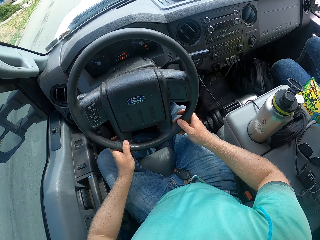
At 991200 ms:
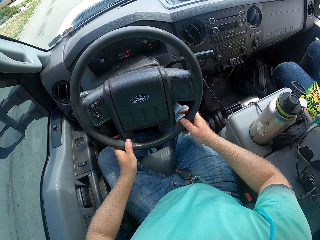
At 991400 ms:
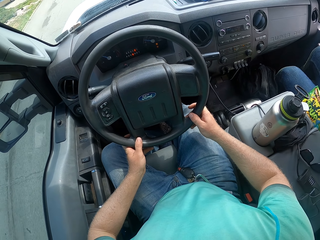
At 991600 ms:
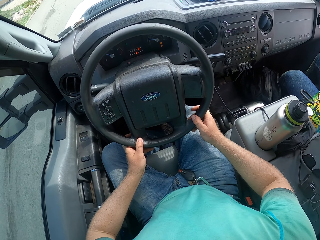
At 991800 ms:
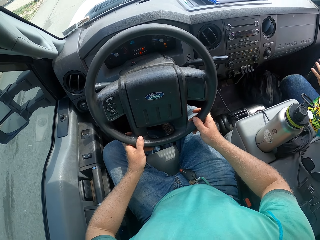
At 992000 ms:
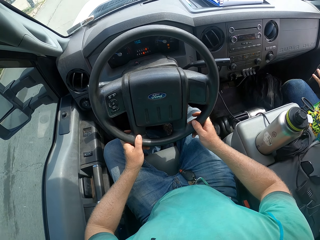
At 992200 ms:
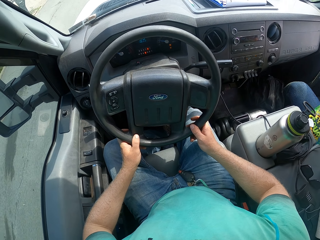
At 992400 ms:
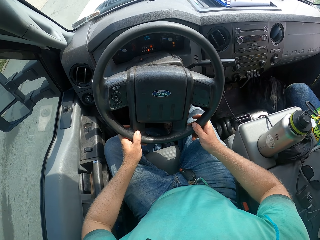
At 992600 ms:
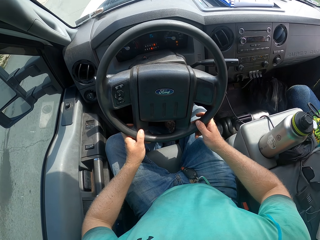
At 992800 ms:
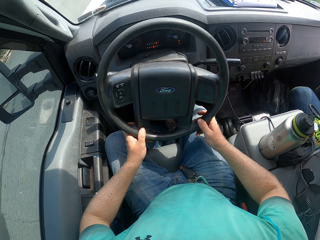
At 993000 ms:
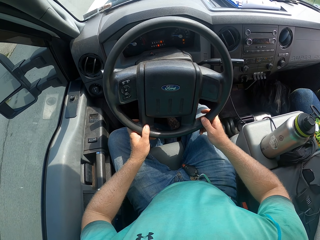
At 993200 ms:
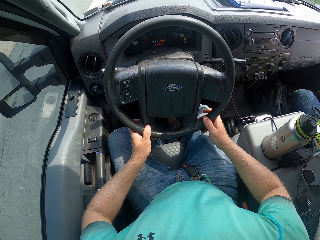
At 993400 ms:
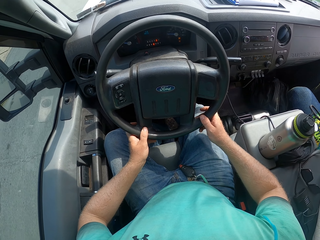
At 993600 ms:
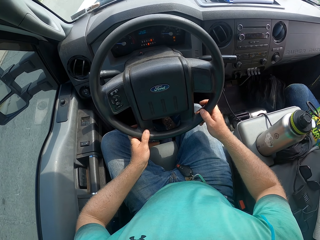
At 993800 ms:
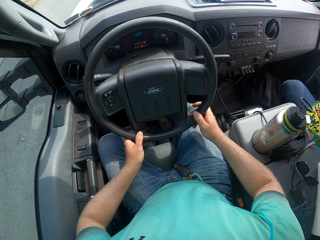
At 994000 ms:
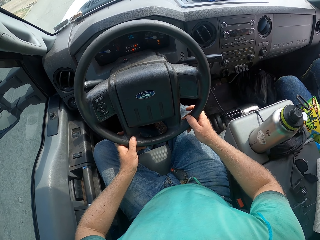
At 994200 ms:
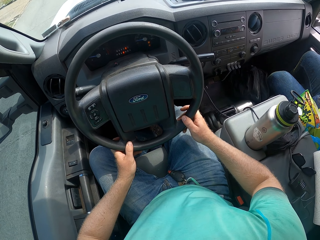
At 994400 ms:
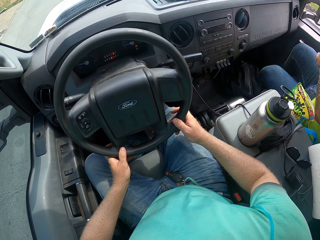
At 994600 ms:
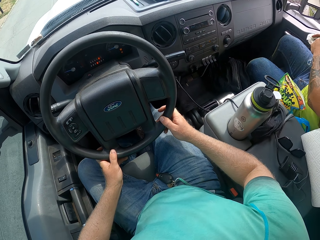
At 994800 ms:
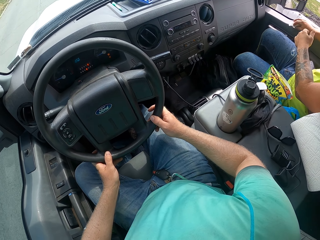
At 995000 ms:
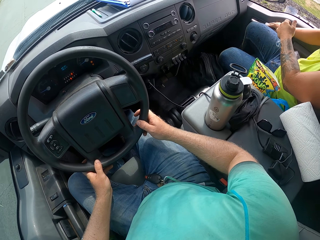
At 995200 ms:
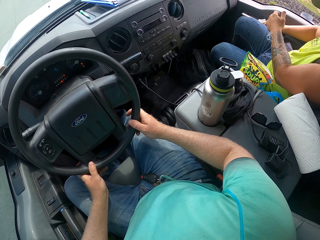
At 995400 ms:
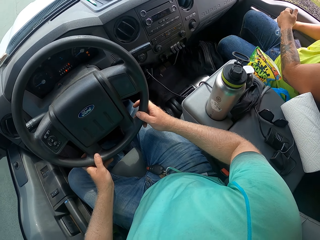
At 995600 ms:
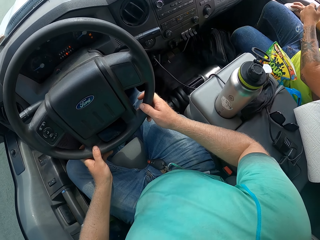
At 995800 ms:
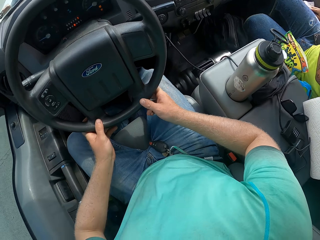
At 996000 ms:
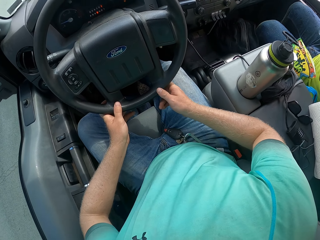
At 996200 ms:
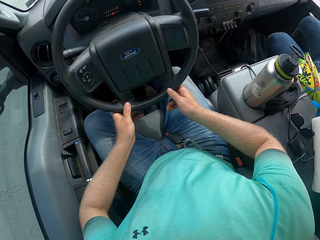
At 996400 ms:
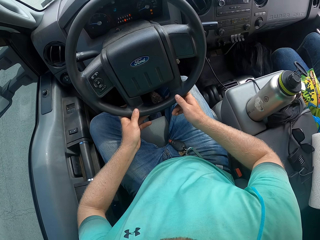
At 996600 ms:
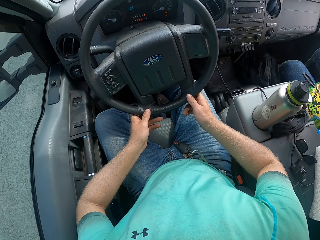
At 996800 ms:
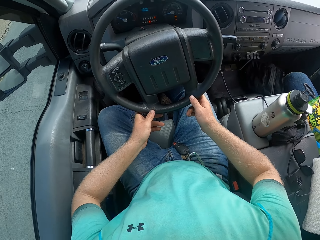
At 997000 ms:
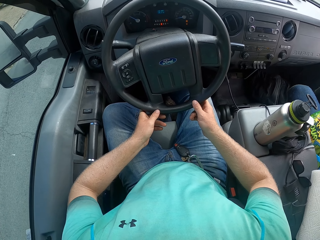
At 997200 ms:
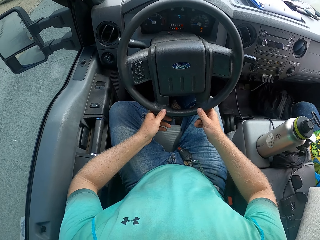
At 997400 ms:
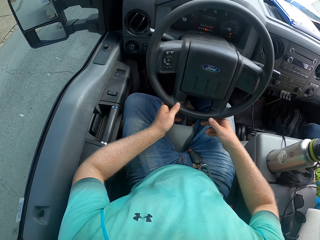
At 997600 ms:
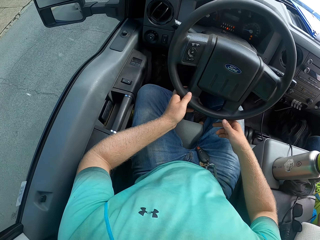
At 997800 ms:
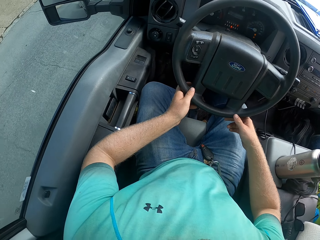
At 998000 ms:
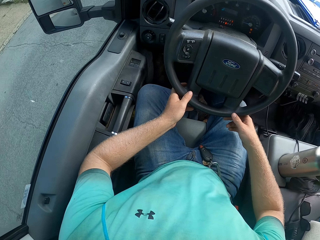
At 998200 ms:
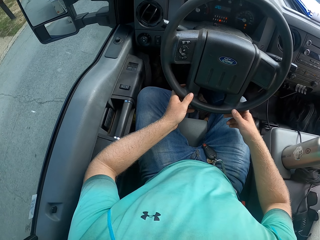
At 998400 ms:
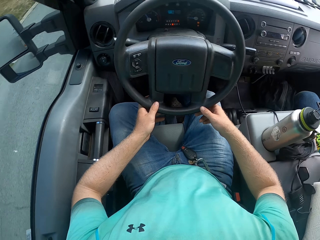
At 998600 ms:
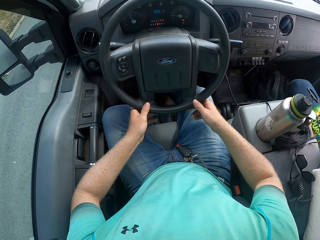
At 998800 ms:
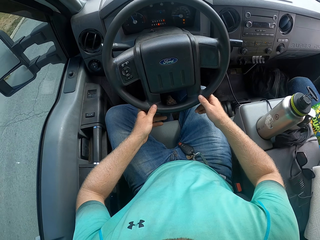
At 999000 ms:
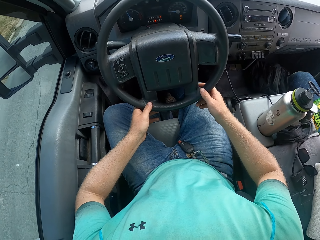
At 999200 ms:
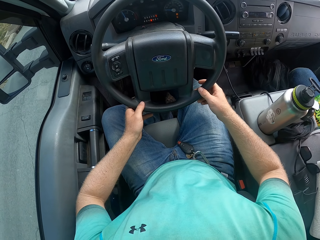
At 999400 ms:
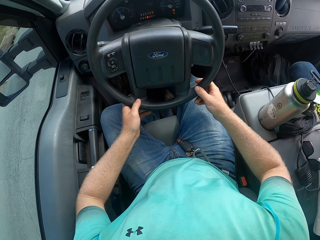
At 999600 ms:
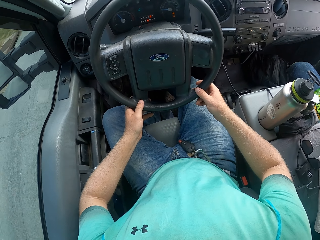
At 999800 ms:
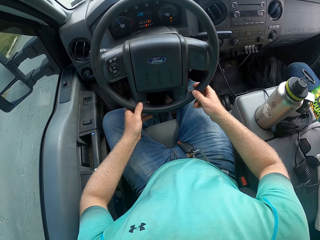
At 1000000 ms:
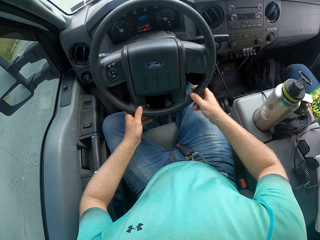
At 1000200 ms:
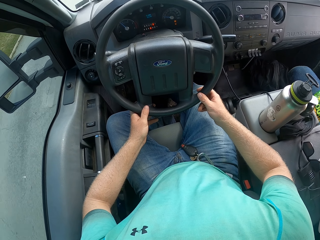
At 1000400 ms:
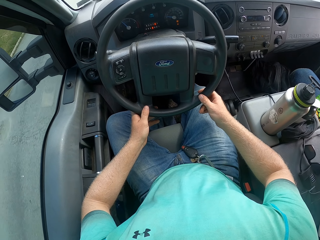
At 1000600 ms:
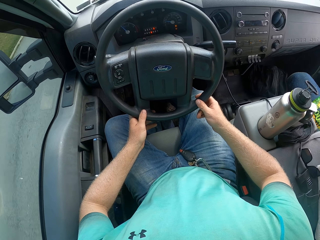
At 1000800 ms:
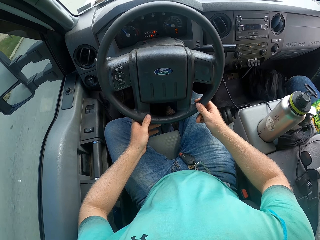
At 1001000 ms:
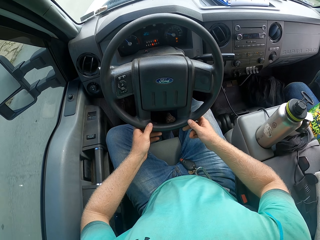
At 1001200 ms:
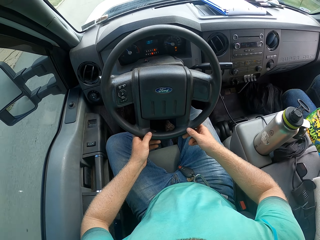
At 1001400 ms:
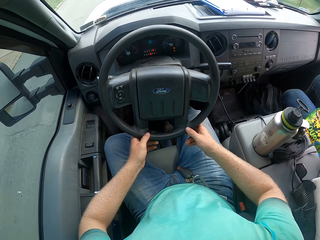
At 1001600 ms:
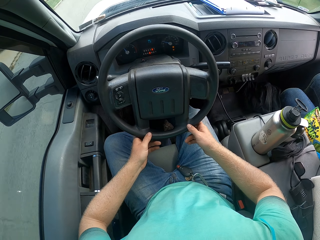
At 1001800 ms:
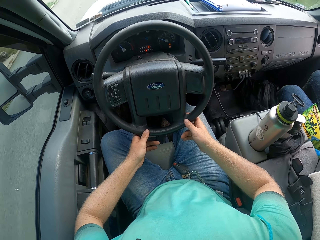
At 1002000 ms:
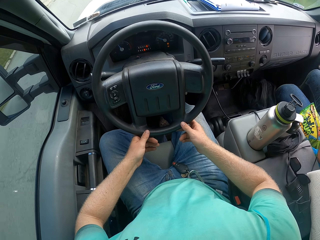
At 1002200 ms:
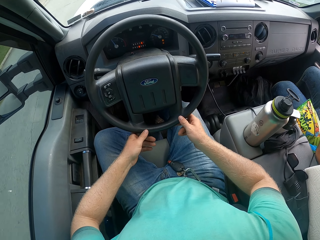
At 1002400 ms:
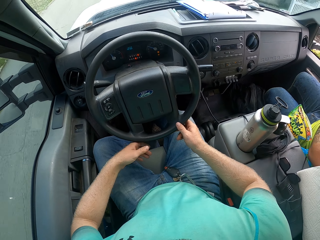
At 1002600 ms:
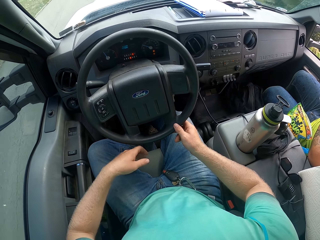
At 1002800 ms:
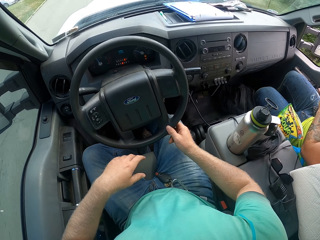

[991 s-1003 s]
The man cleans the car door with a piece of cloth with his right hand.

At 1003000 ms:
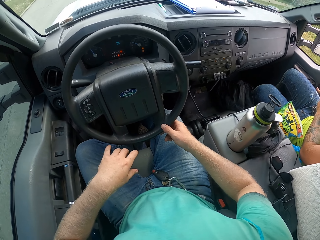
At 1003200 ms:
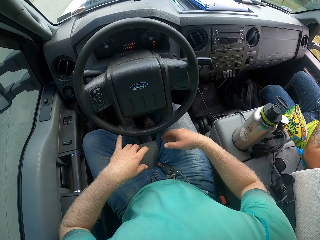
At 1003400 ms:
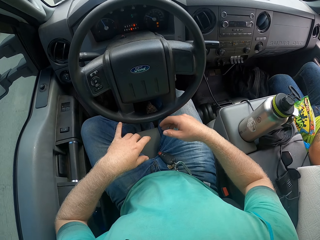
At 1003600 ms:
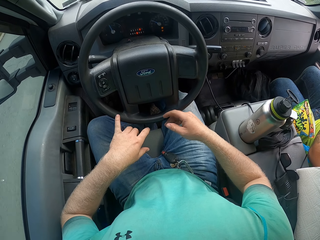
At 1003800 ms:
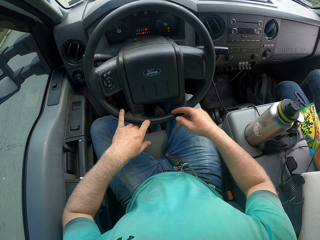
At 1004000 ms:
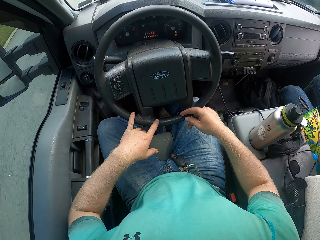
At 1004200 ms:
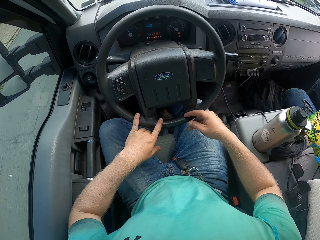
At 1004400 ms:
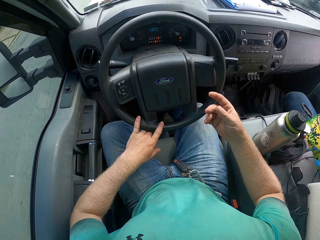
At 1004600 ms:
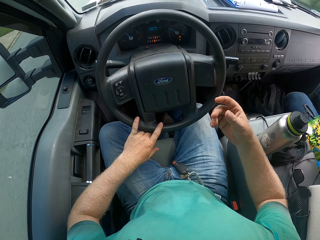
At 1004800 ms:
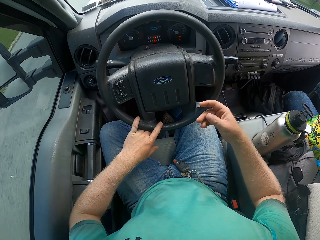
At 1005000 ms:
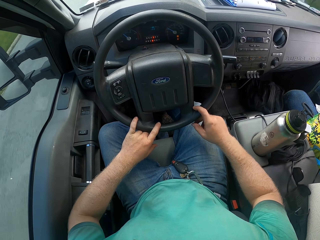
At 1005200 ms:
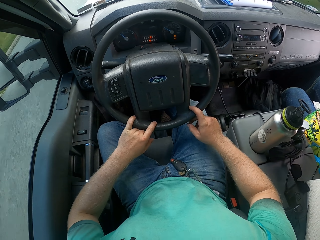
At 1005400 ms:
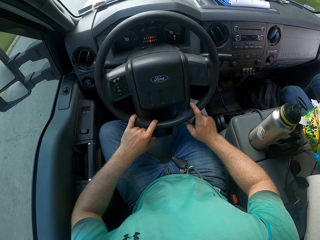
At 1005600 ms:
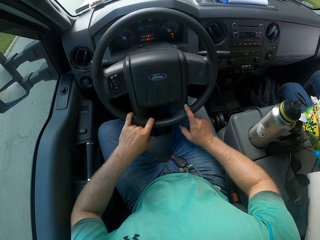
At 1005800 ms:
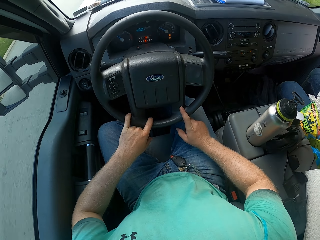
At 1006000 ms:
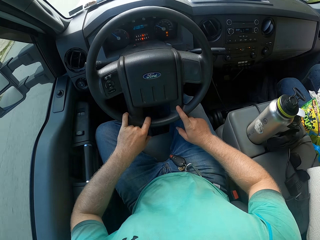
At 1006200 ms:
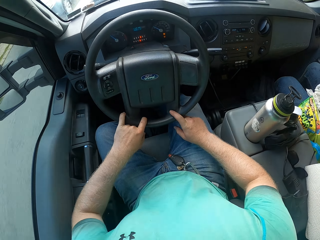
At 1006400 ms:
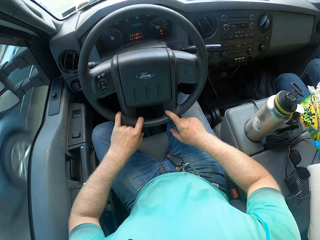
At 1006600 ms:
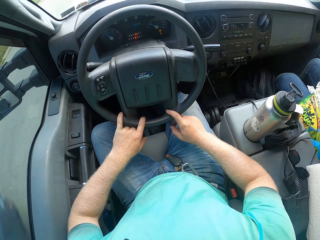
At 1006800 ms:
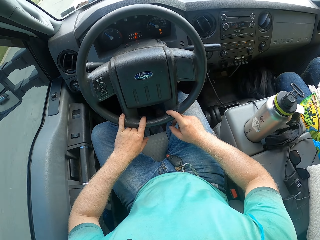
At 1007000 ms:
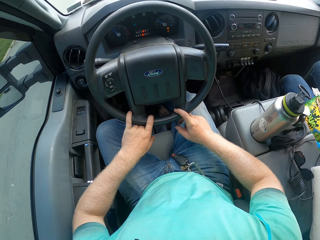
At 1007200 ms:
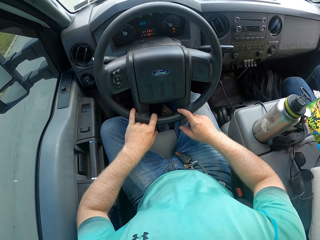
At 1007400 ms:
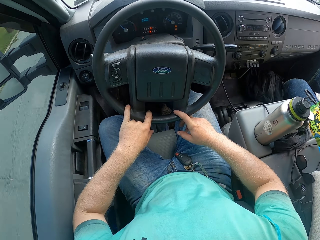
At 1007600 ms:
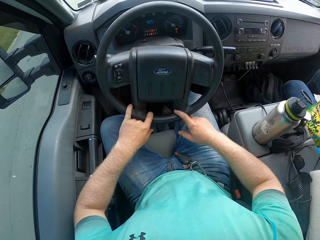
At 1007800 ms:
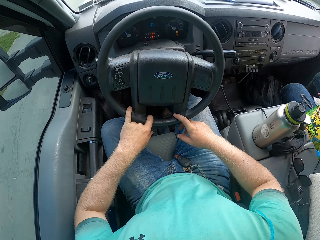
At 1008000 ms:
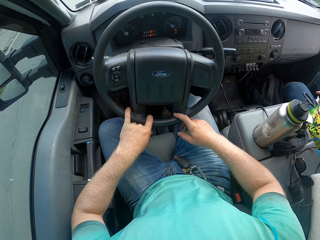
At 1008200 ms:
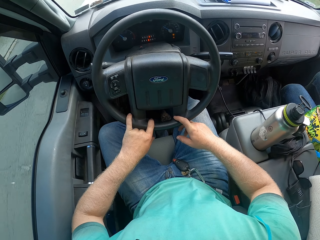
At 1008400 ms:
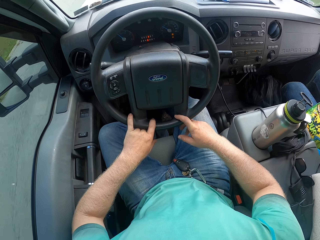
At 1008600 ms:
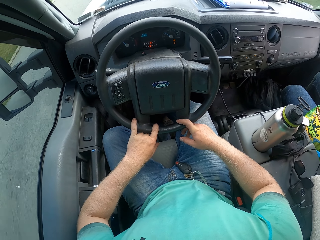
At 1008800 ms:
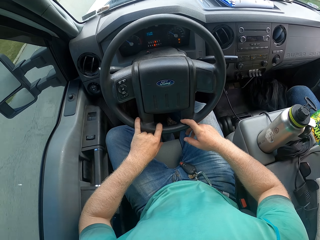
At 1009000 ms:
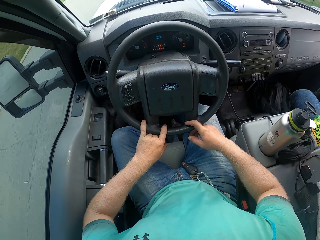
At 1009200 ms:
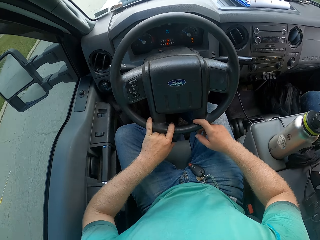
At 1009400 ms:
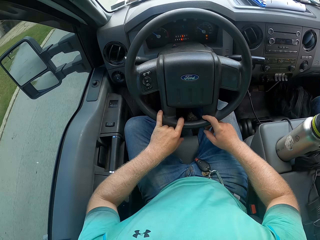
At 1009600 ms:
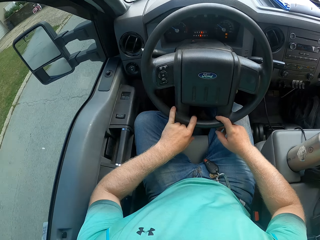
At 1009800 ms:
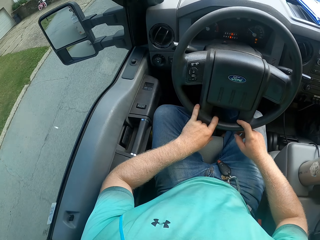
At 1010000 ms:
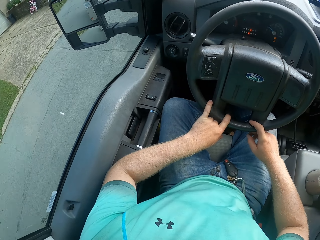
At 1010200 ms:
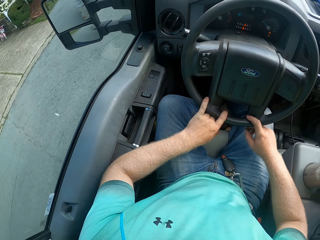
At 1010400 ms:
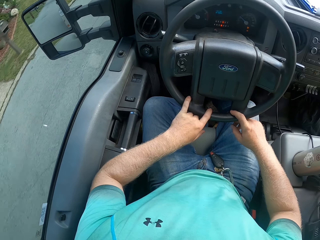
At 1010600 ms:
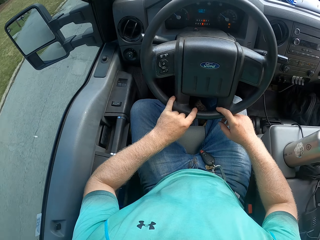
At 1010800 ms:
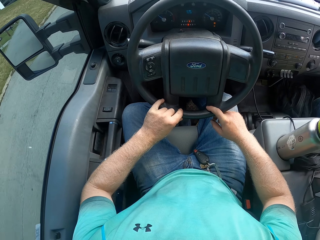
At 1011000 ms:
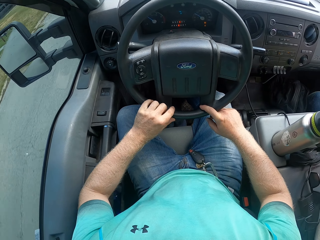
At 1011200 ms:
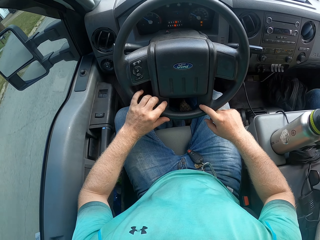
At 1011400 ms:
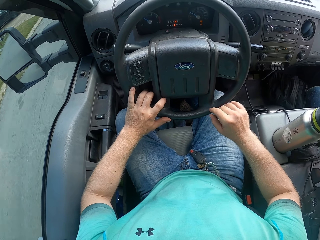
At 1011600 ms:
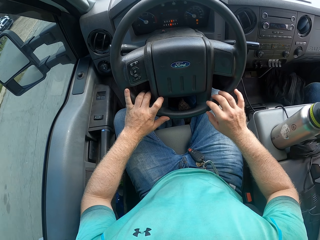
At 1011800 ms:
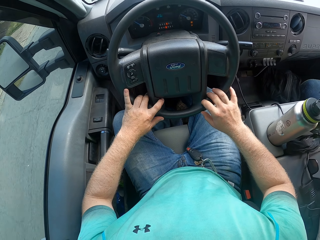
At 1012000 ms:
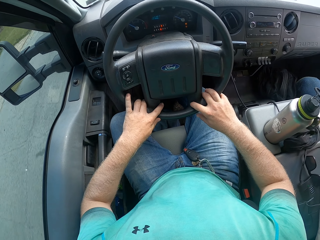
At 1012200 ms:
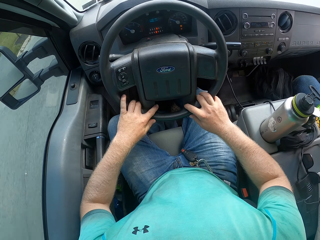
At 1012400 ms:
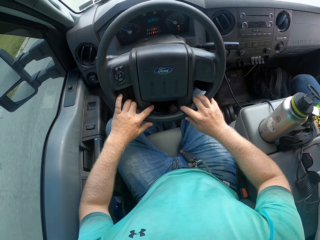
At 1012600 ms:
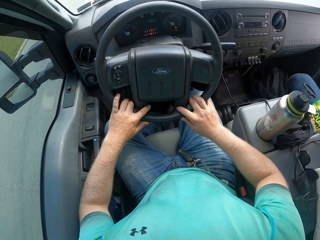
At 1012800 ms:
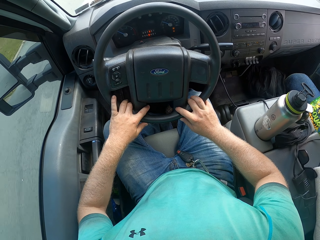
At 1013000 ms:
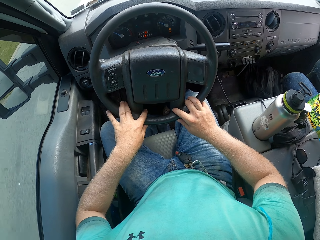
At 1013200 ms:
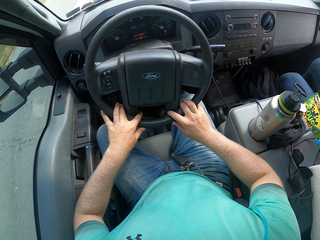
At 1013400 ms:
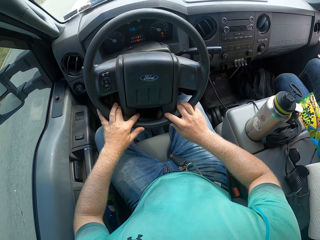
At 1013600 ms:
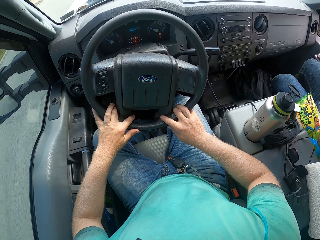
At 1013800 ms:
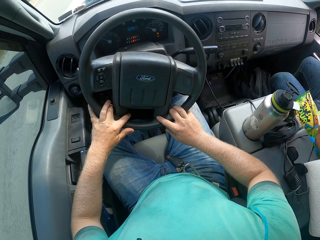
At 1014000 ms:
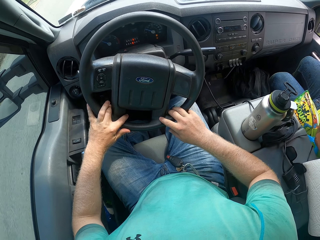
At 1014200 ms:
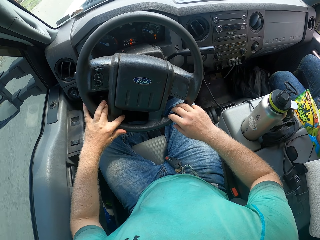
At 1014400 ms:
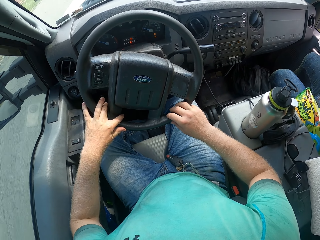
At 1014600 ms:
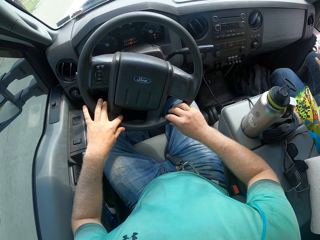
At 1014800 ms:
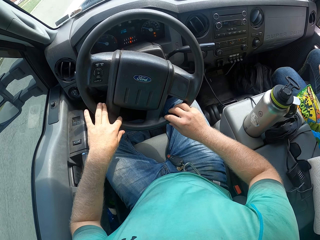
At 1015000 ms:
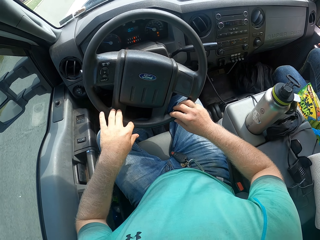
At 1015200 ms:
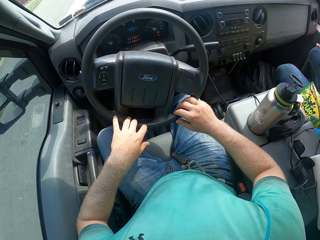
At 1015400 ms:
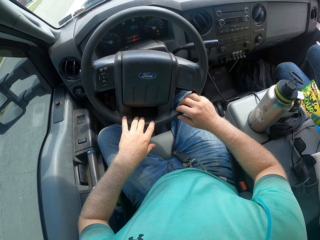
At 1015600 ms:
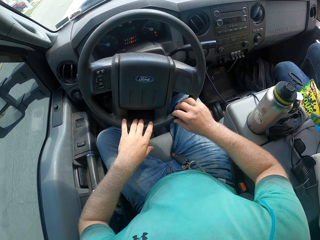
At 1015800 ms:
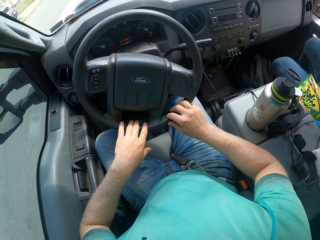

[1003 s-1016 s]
The camera wearer looks at the side mirror. They turn the steering wheel. The man cleans both hands with the piece of cloth.
